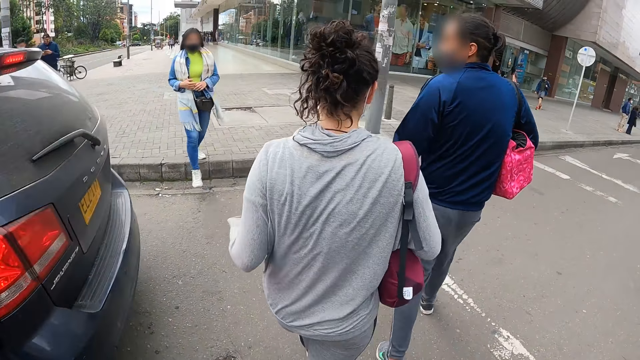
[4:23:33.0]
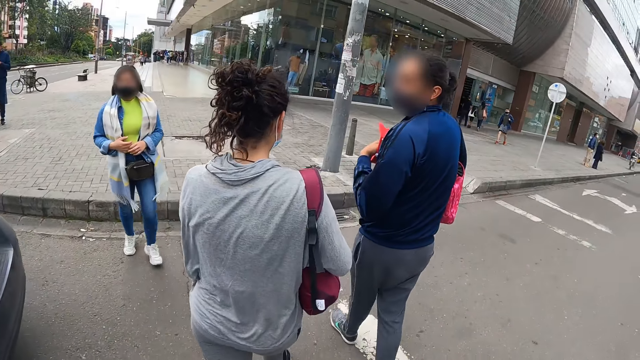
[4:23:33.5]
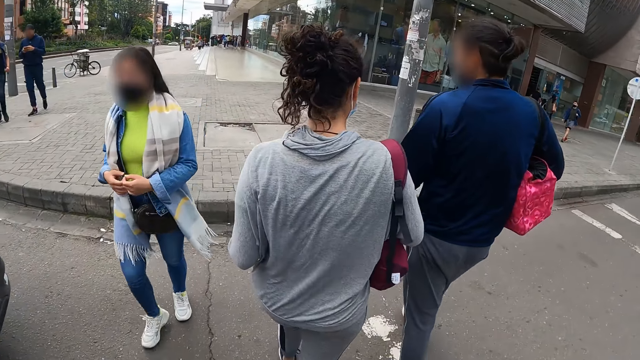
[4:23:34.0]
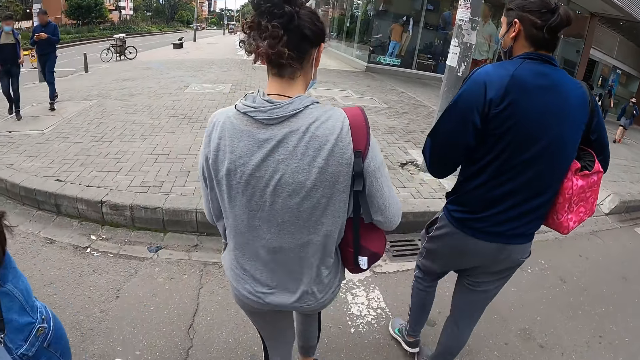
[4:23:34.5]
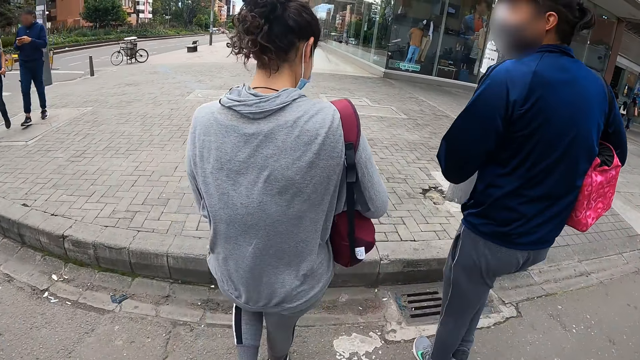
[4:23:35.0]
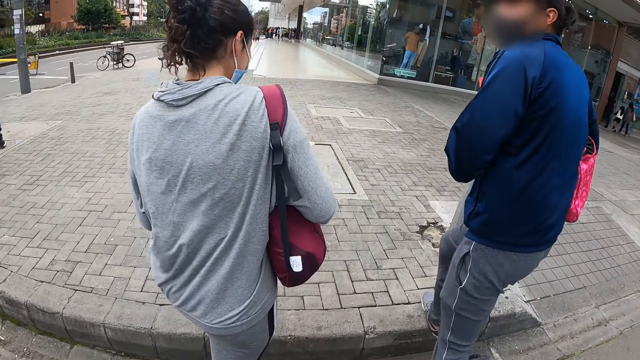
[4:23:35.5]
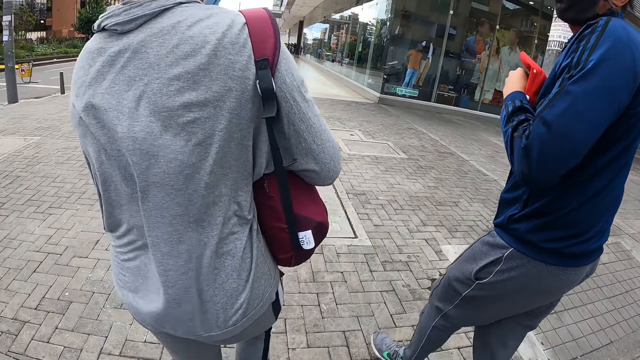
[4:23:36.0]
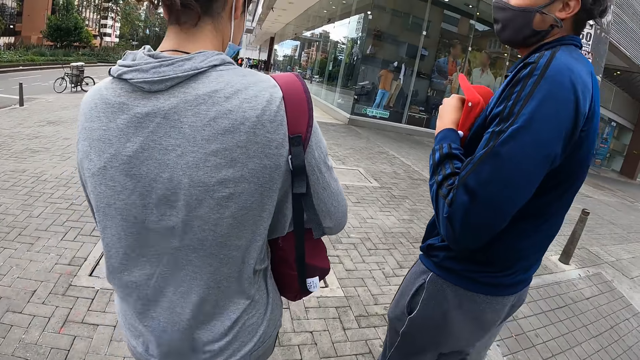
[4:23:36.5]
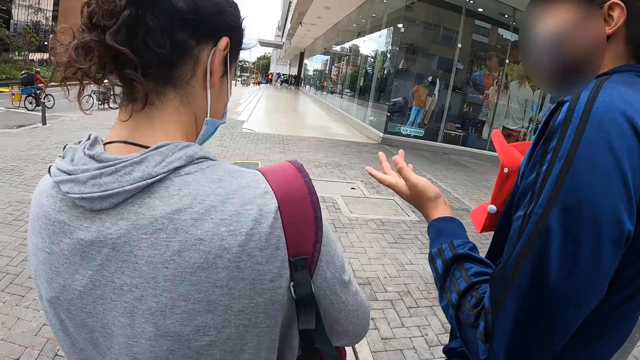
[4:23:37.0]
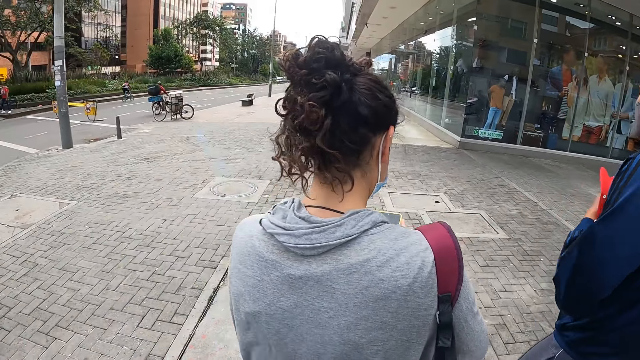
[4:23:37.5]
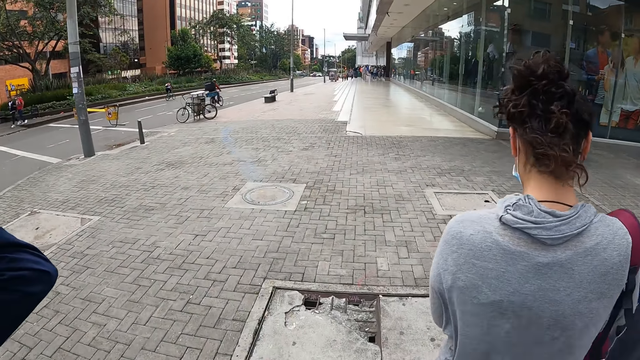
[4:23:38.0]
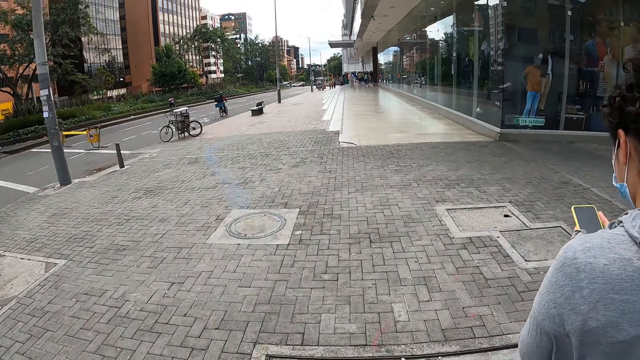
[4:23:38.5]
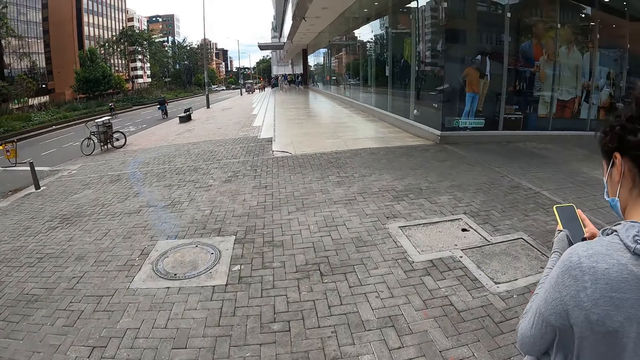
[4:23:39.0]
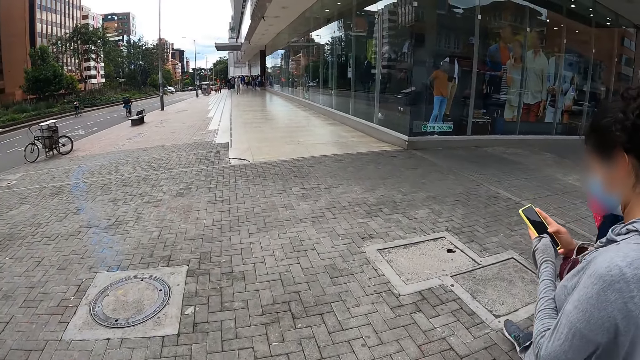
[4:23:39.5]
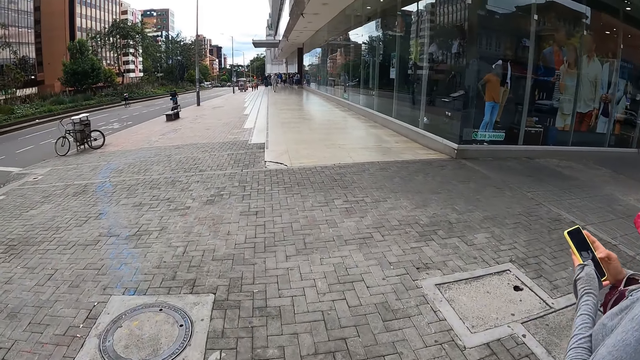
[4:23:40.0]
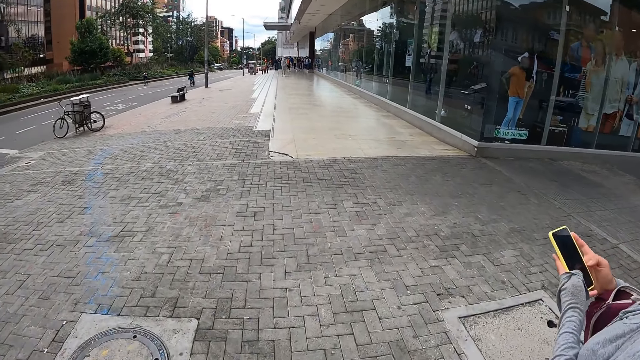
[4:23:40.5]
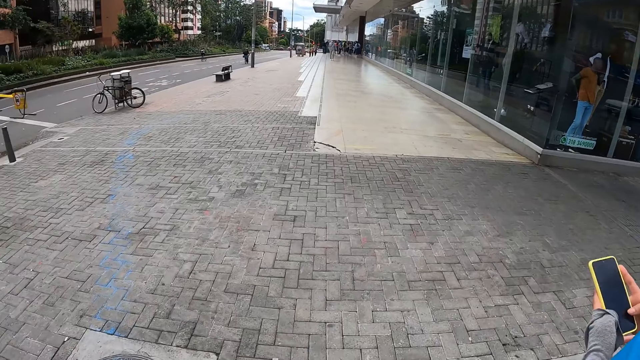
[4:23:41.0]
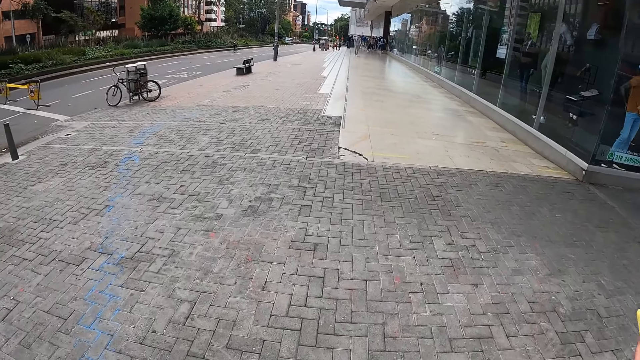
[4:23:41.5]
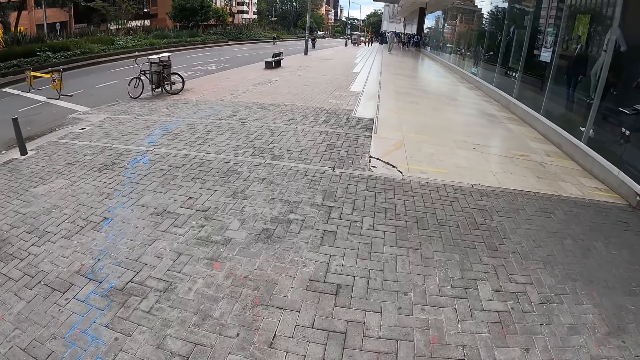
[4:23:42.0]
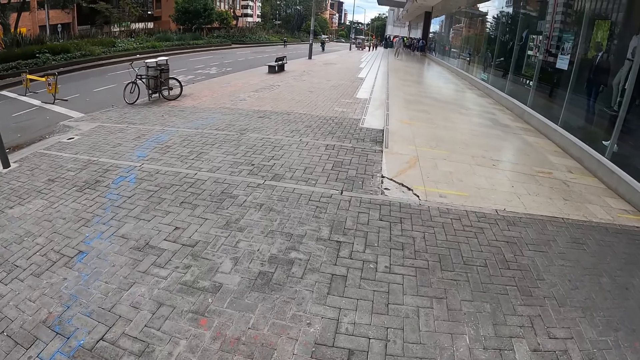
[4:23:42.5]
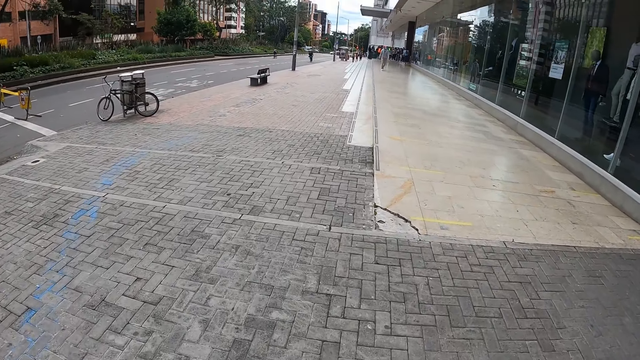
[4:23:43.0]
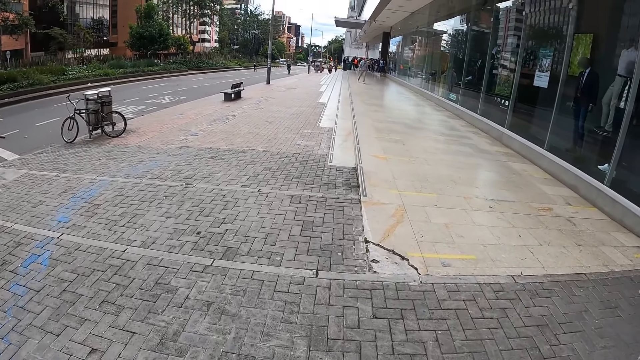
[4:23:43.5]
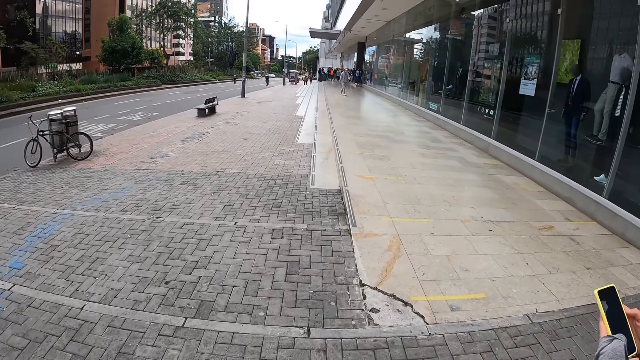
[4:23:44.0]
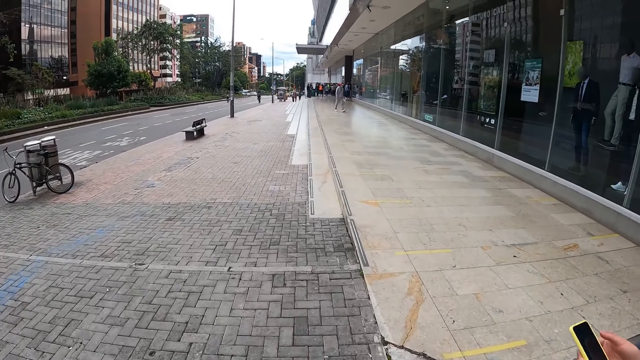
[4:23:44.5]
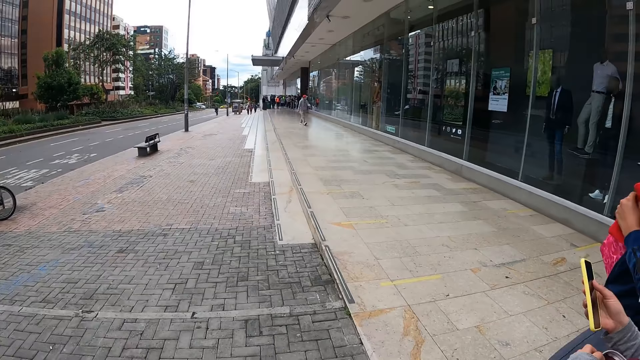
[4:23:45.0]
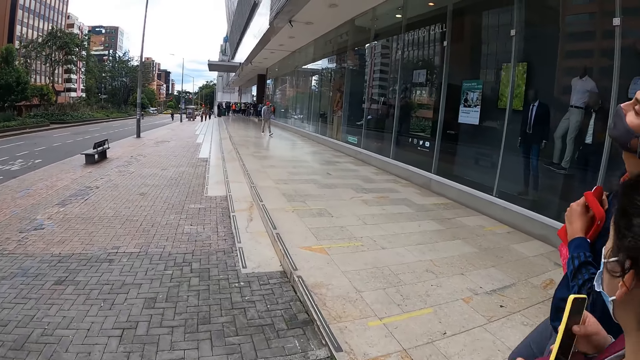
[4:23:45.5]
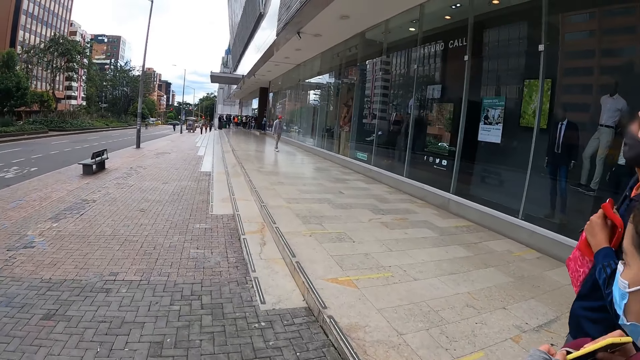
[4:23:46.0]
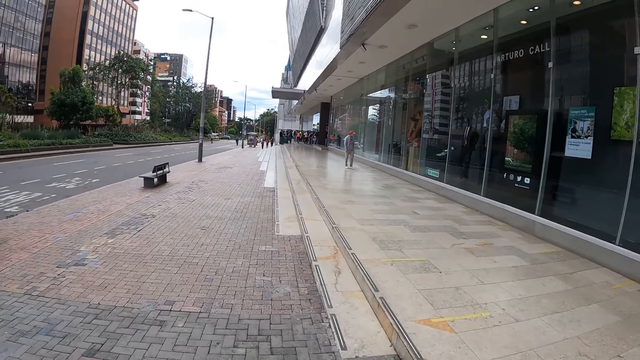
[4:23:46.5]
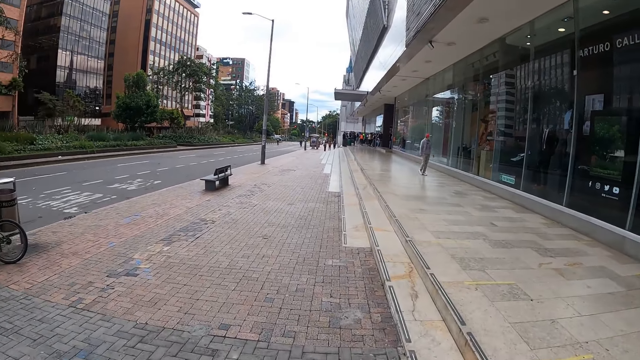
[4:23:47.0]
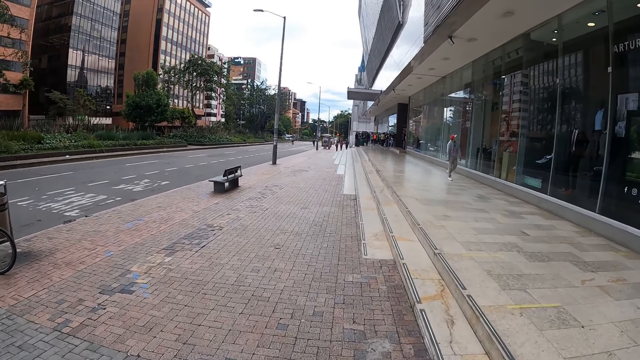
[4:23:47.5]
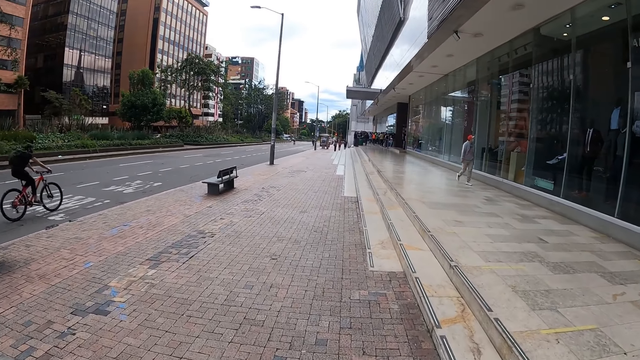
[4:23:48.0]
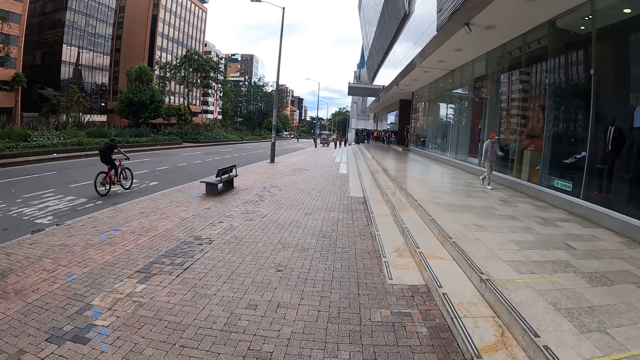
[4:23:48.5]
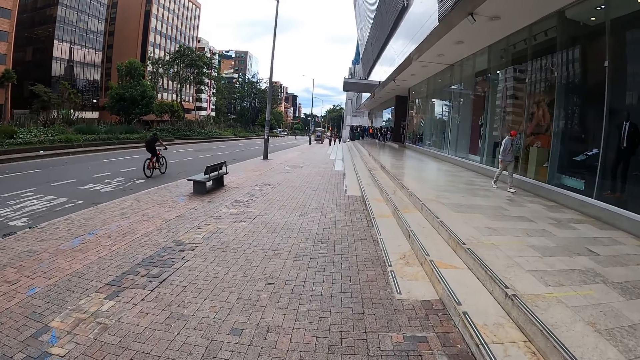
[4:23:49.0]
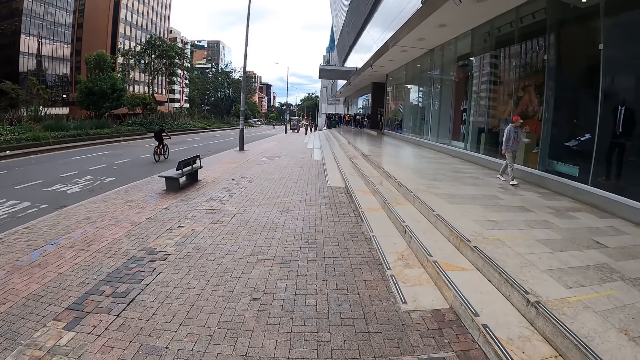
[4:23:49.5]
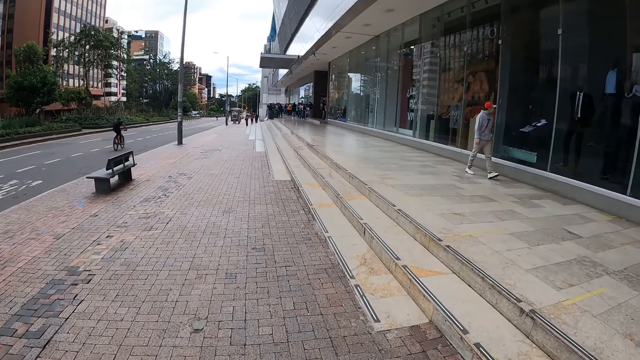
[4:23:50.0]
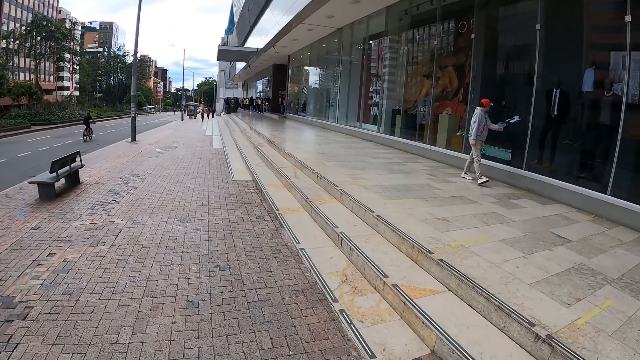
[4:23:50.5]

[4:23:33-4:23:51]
The camera wearer walks on the pavement. A woman holds the phone with her hands. The camera wearer lifts her hand. She walks on the pavement. The woman opens the bag with her left hand and puts the phone in the bag with her right hand.
